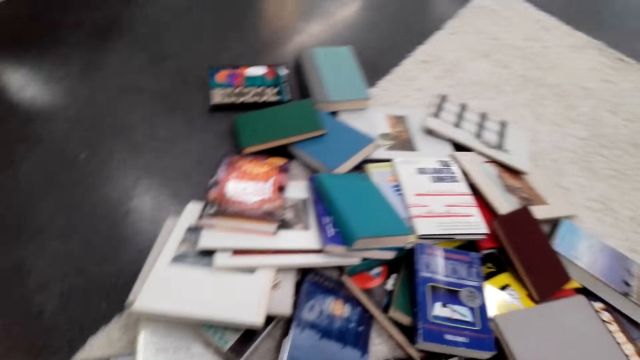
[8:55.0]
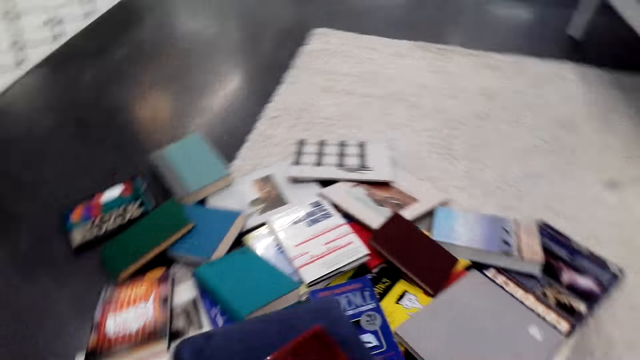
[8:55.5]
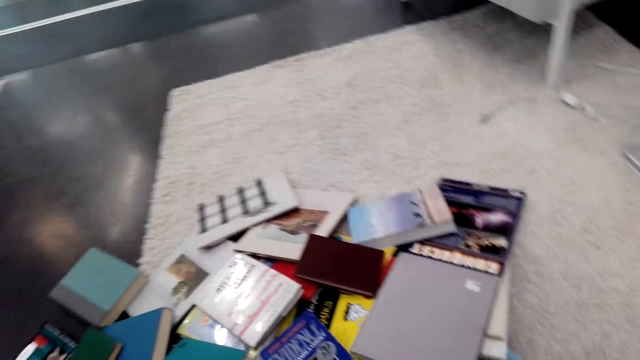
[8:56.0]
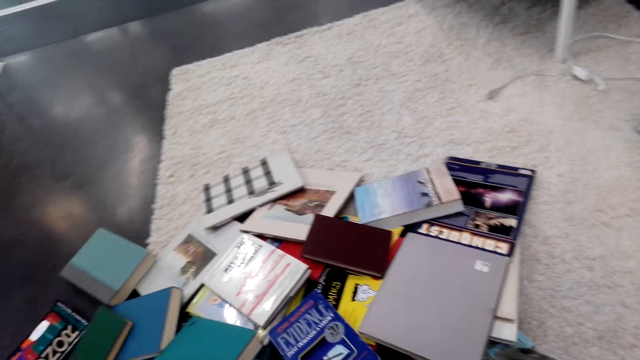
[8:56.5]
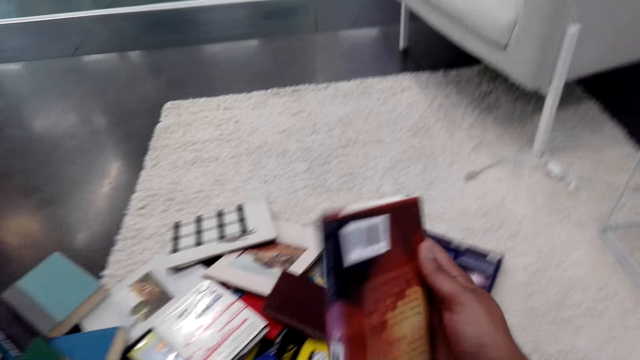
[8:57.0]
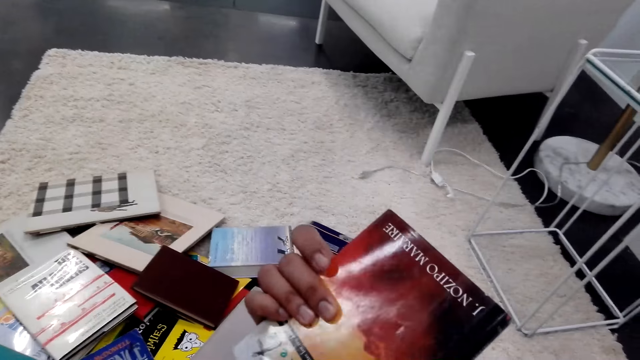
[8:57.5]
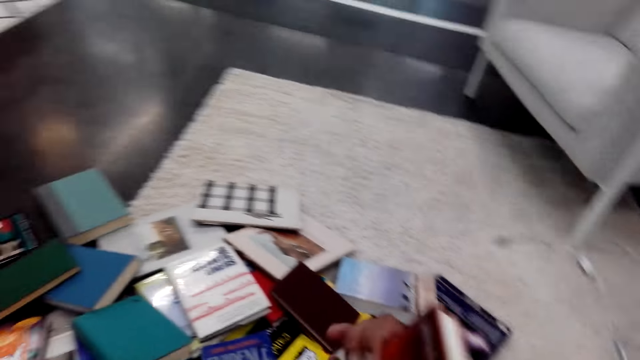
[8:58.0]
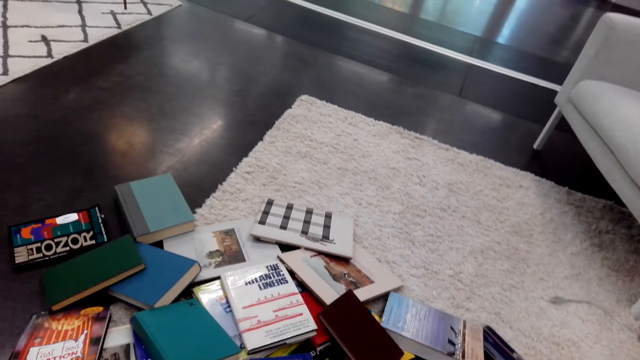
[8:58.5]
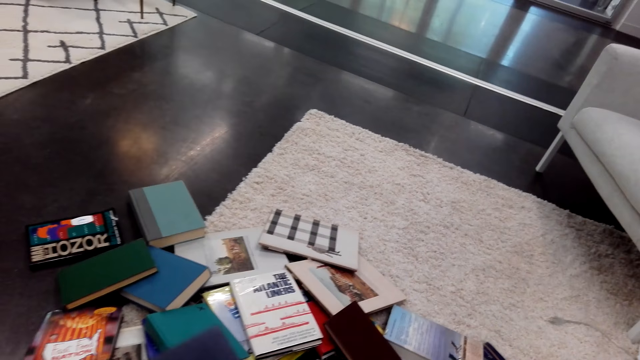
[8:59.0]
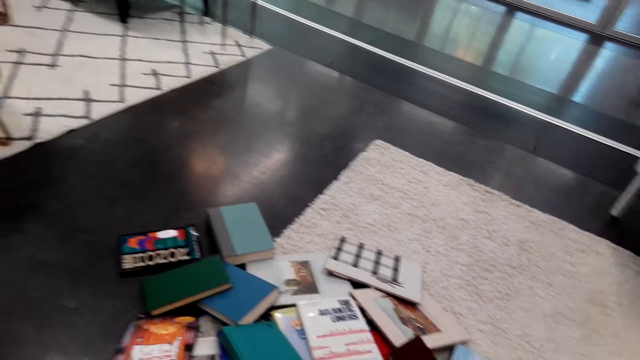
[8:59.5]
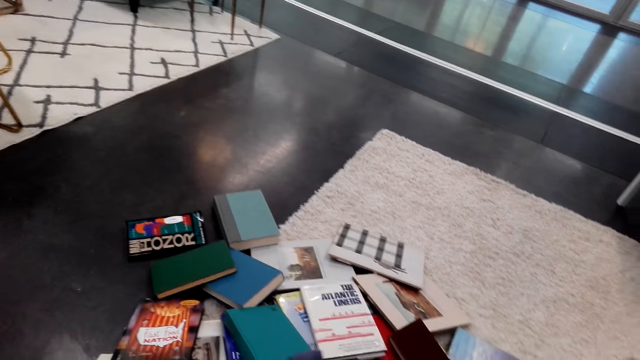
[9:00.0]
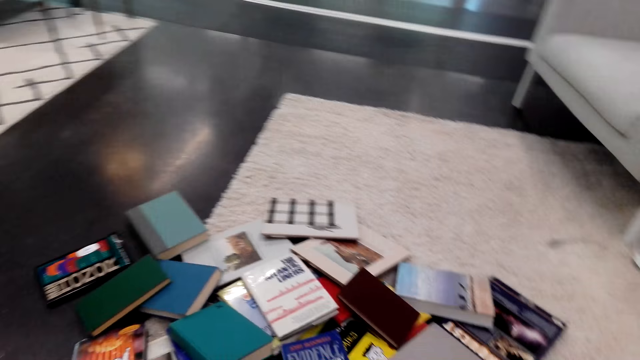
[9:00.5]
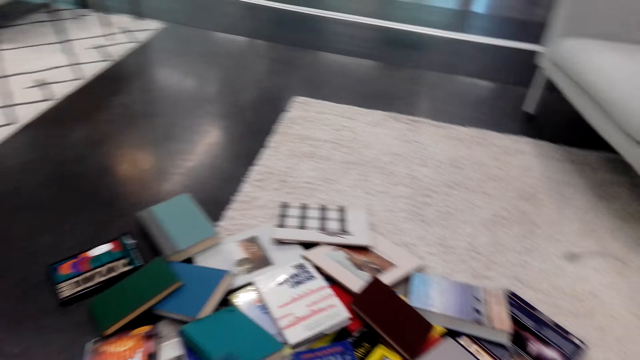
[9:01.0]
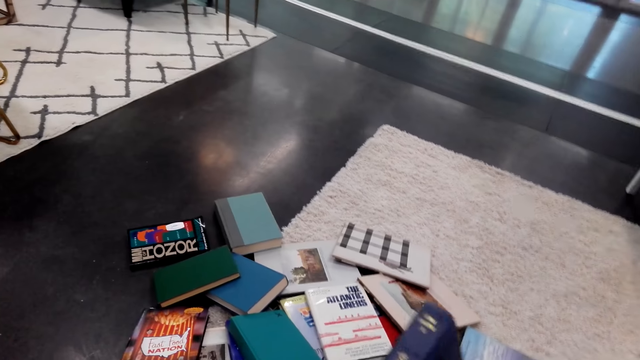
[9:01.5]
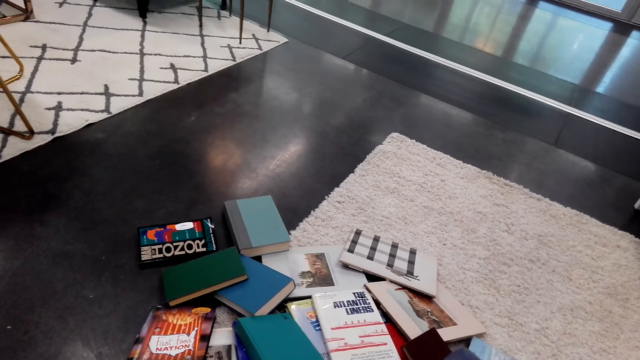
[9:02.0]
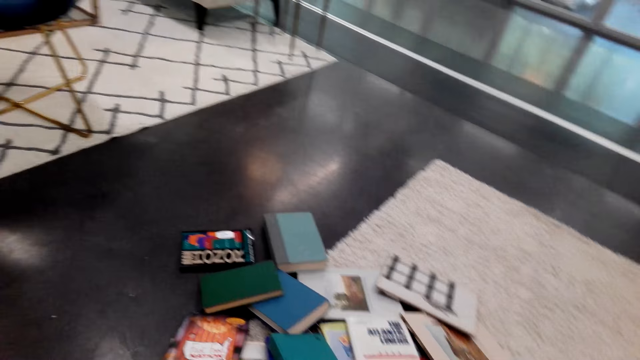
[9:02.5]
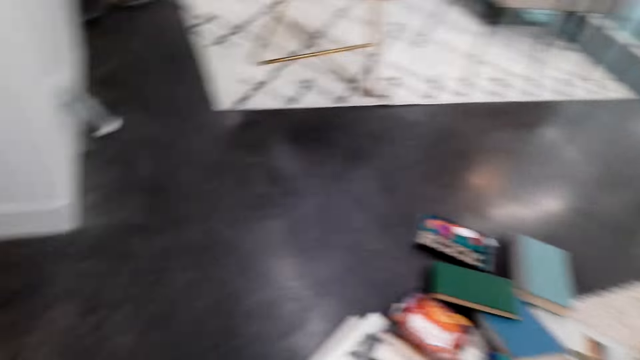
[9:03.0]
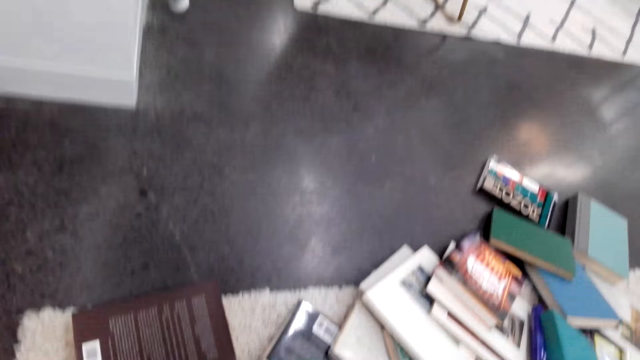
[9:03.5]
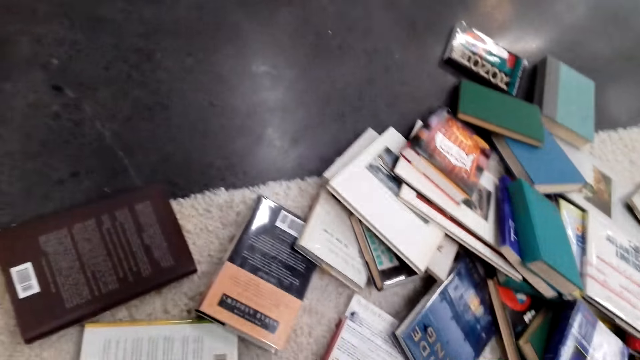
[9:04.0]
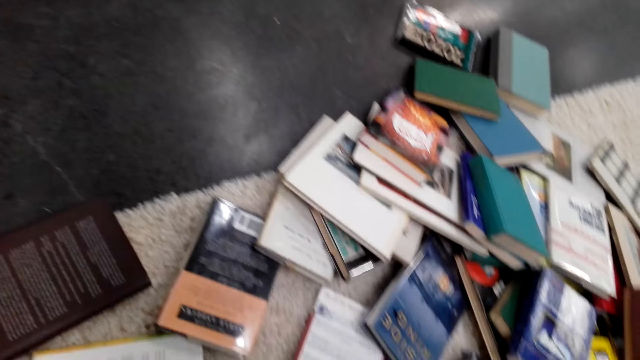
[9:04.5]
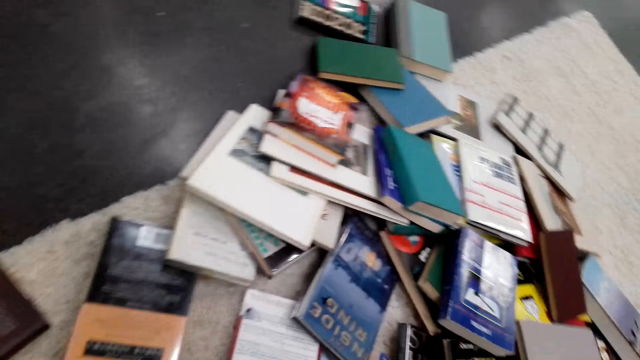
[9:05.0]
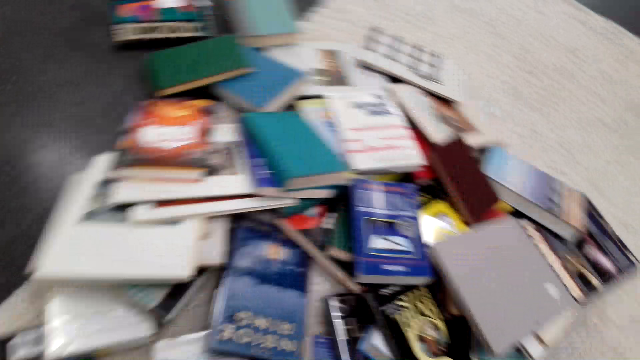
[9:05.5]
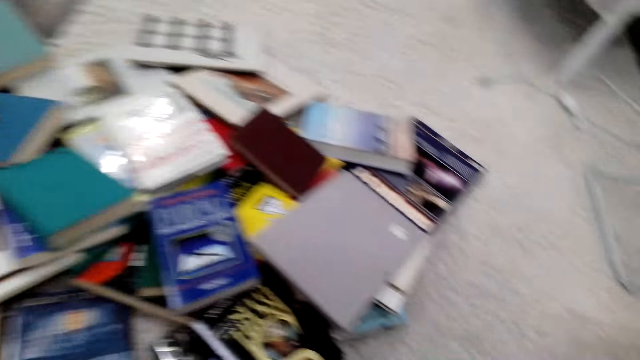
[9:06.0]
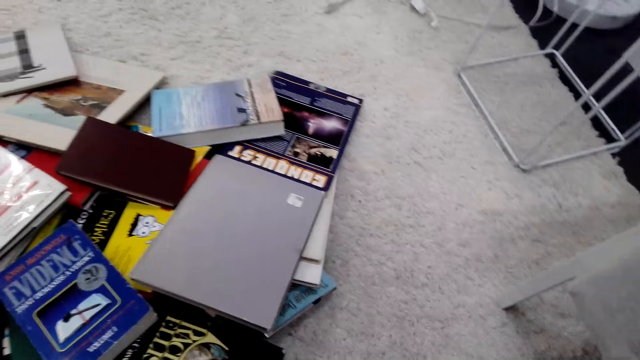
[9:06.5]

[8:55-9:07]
The camera wearer picks books.

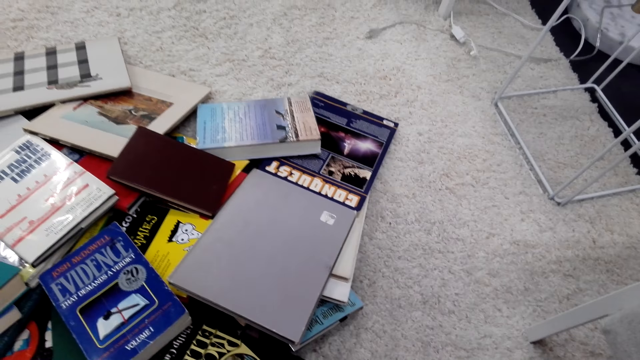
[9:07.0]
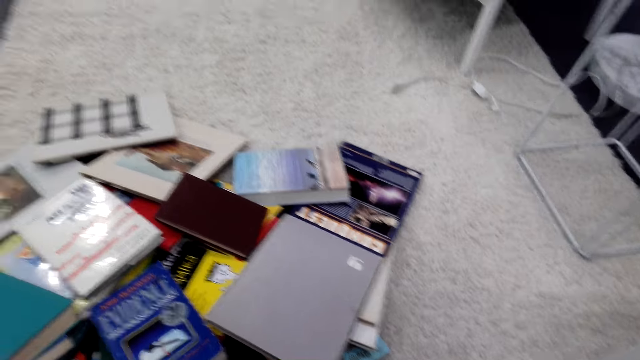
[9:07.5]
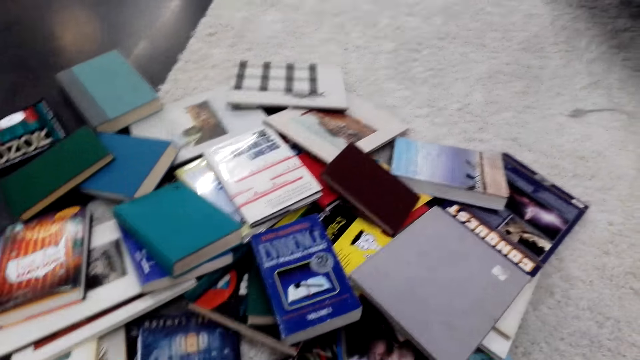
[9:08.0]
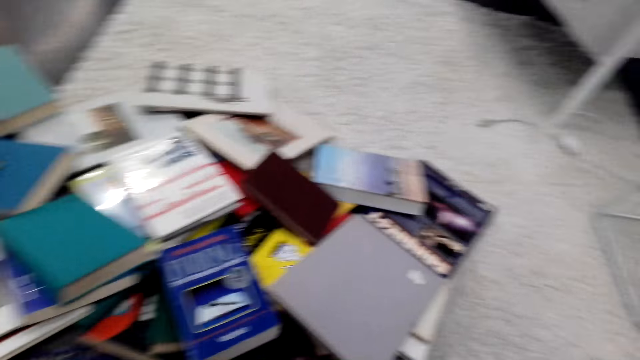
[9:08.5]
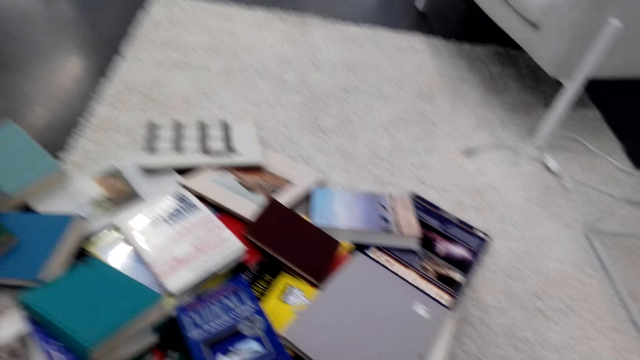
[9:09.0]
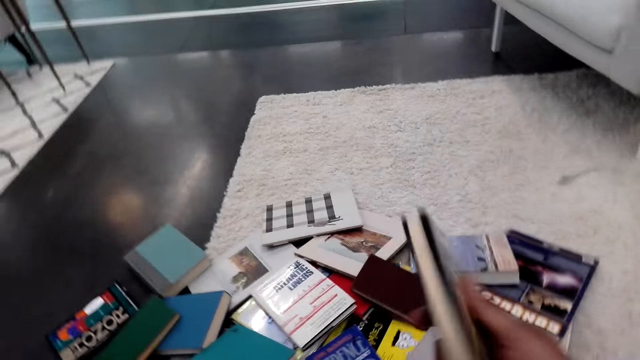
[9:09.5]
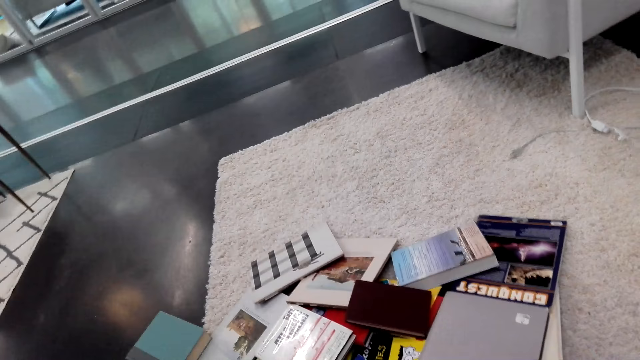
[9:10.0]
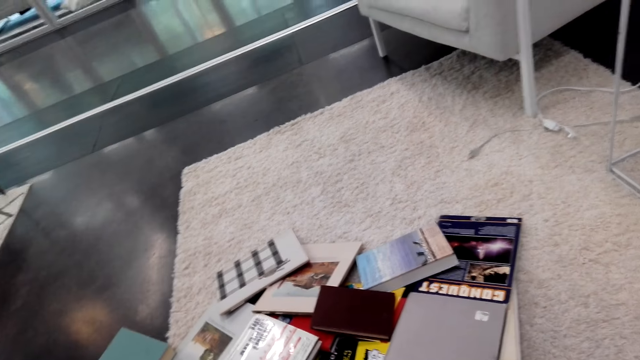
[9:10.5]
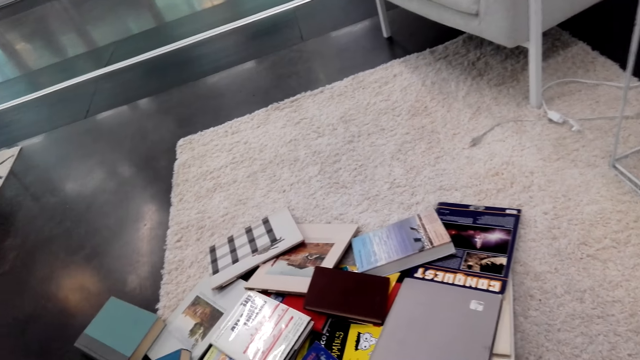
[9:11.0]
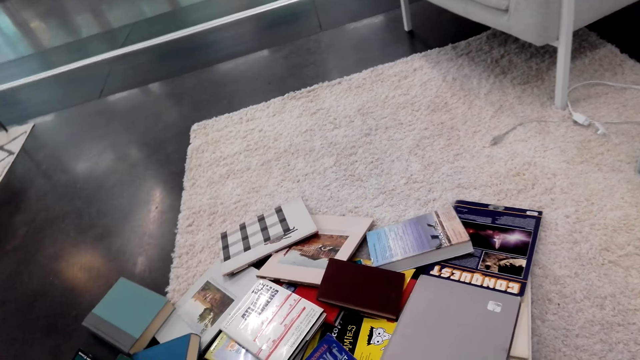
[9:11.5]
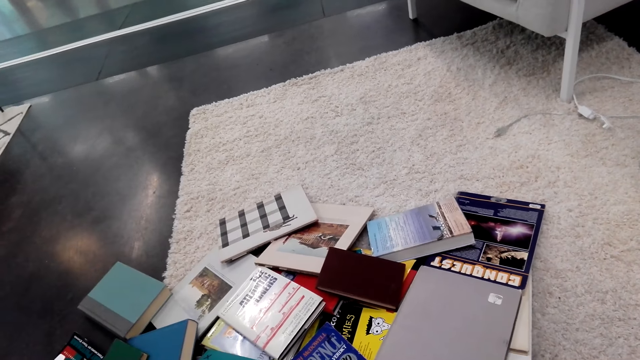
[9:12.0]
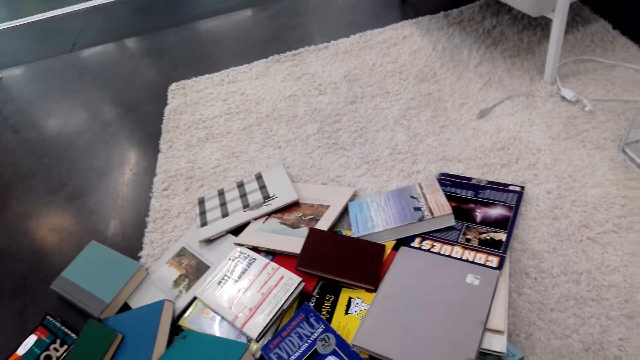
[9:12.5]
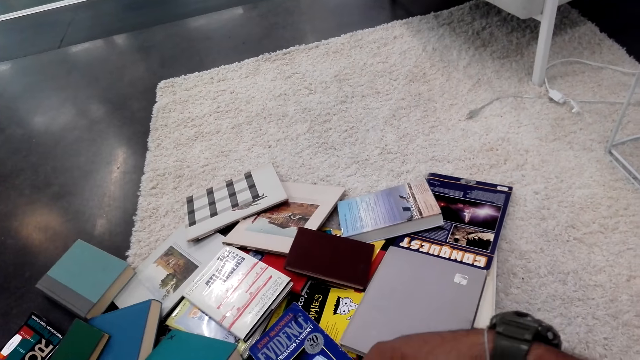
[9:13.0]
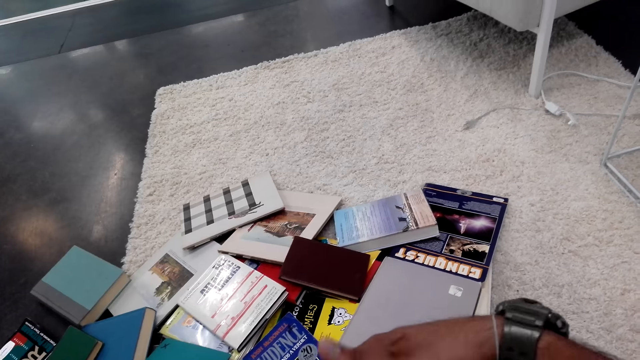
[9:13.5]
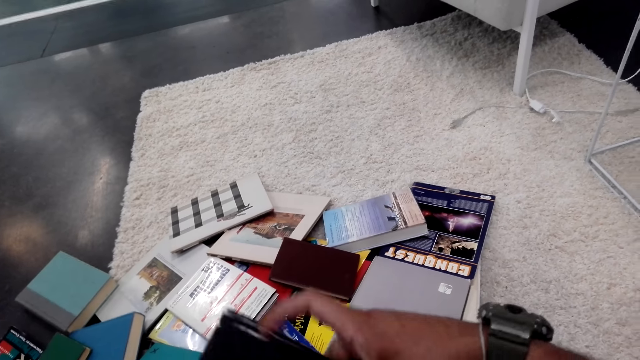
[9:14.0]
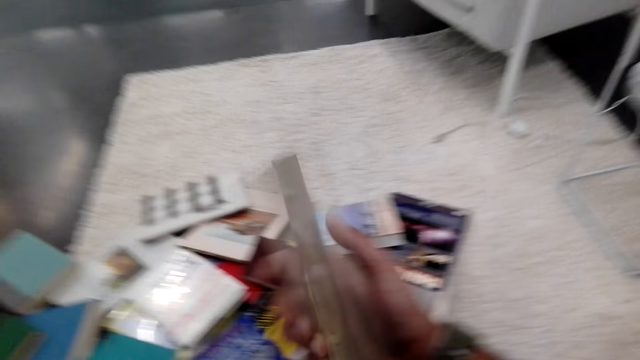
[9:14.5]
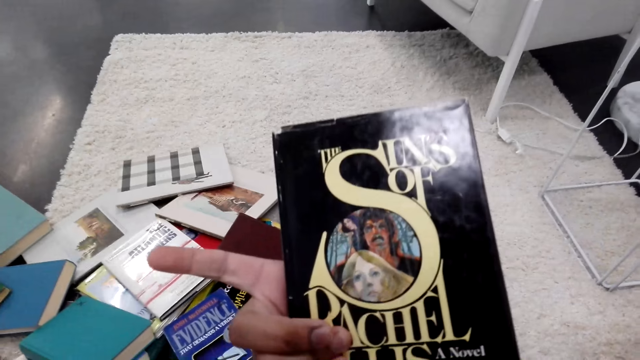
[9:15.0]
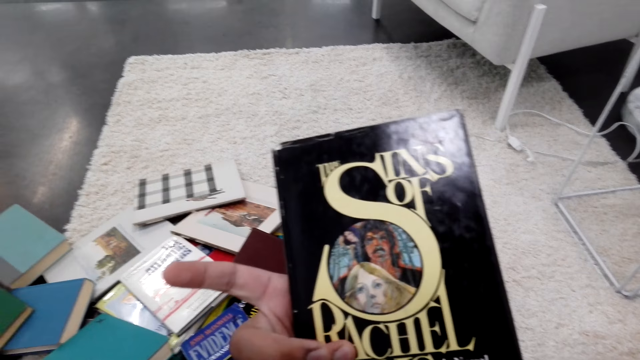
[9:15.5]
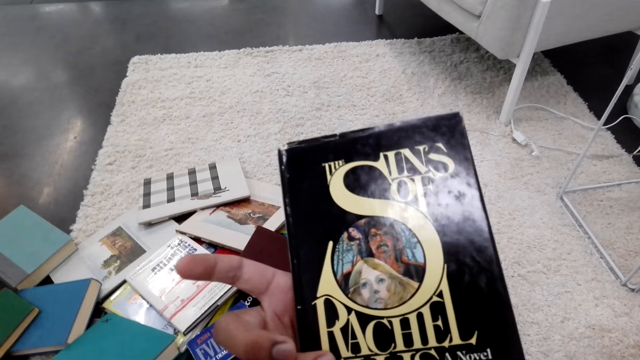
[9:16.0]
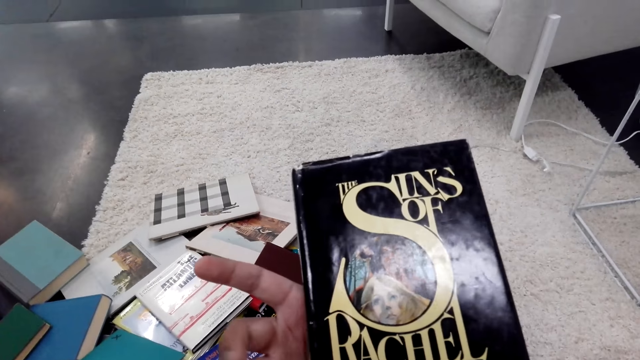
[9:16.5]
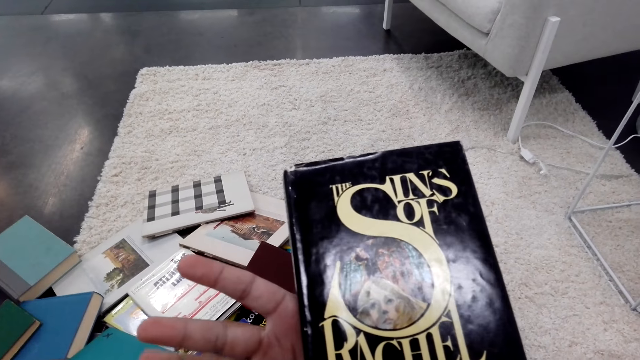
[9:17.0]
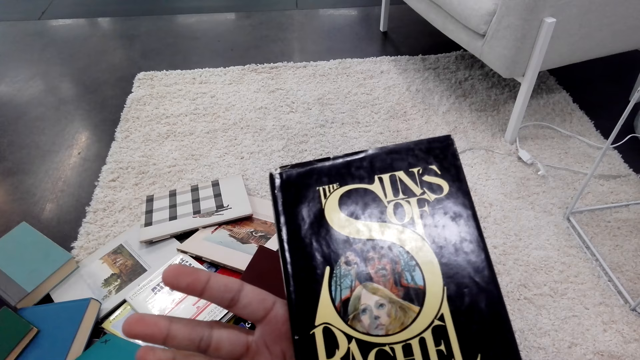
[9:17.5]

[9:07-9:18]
The camera wearer looks at the books. They hold the book.
